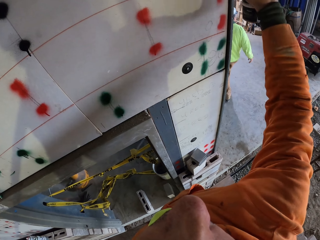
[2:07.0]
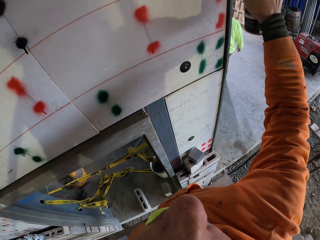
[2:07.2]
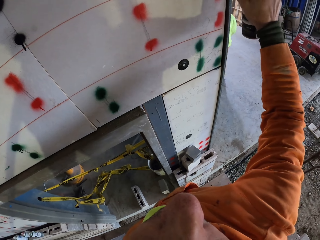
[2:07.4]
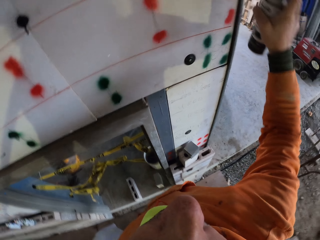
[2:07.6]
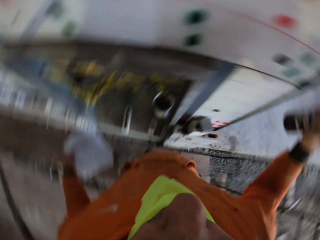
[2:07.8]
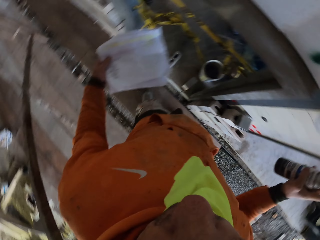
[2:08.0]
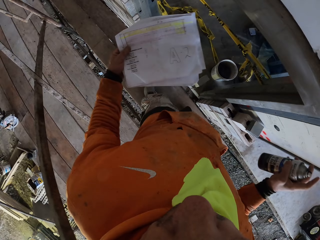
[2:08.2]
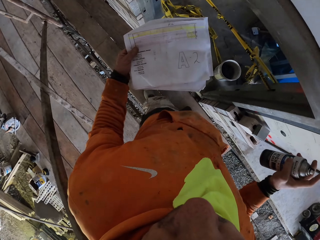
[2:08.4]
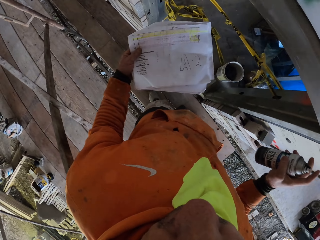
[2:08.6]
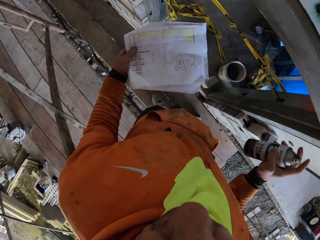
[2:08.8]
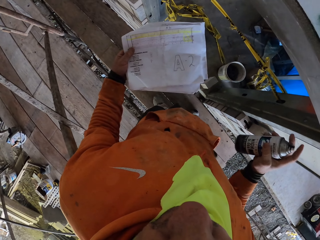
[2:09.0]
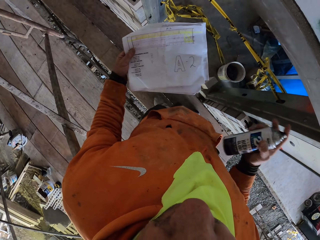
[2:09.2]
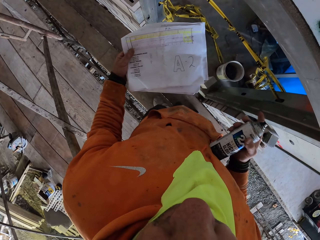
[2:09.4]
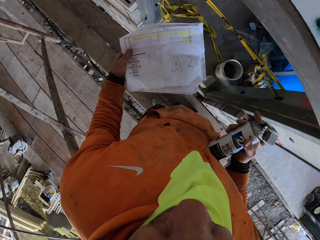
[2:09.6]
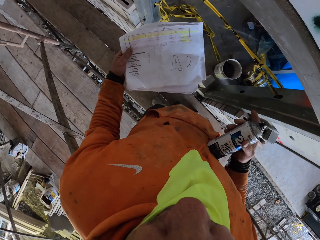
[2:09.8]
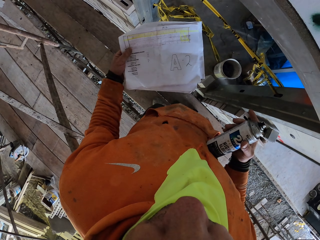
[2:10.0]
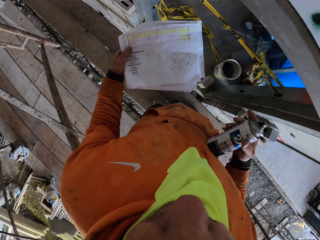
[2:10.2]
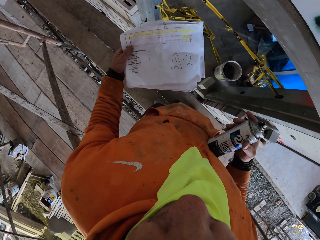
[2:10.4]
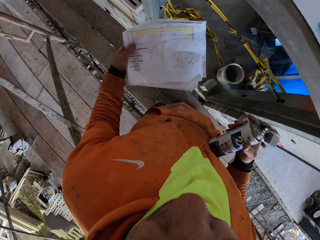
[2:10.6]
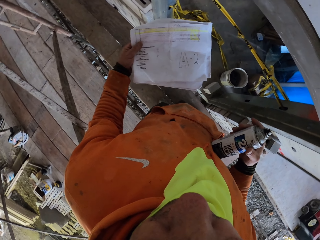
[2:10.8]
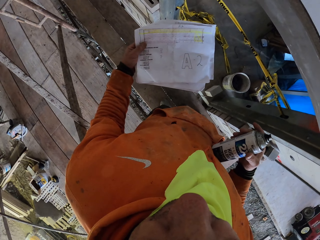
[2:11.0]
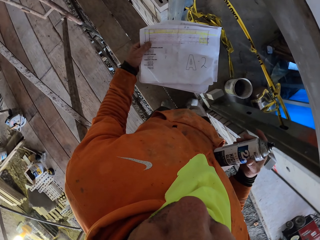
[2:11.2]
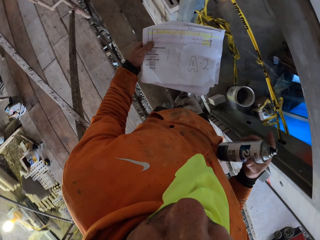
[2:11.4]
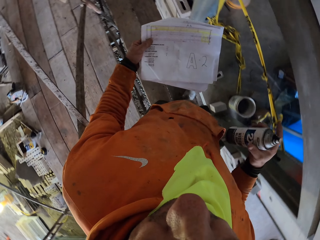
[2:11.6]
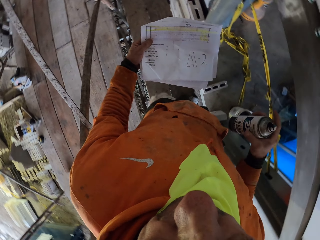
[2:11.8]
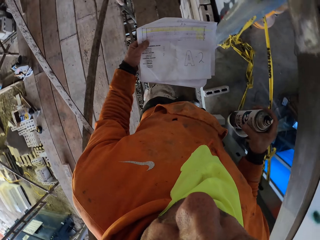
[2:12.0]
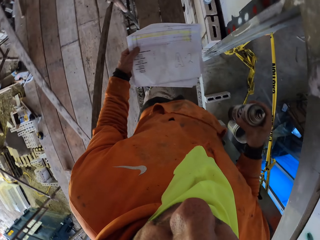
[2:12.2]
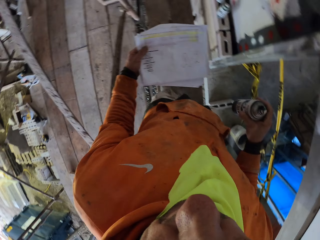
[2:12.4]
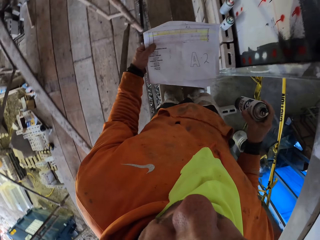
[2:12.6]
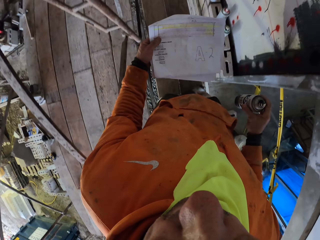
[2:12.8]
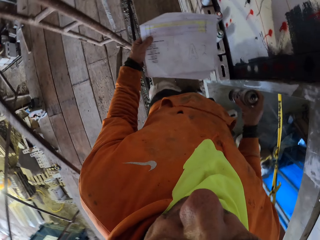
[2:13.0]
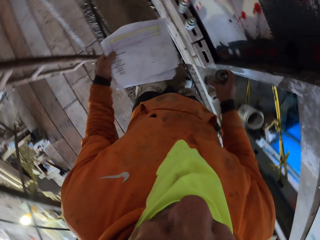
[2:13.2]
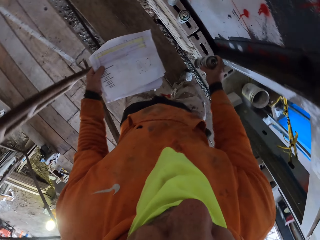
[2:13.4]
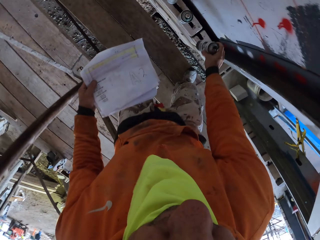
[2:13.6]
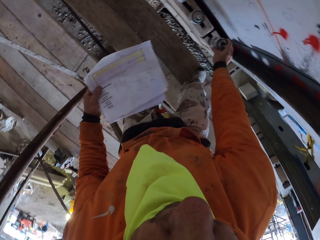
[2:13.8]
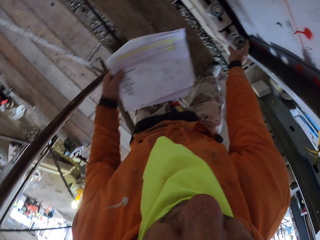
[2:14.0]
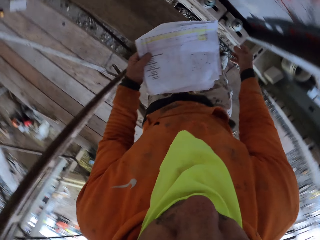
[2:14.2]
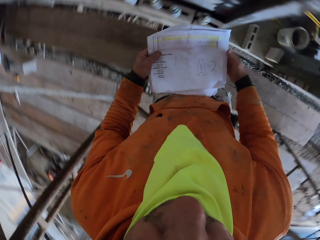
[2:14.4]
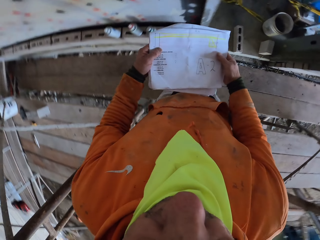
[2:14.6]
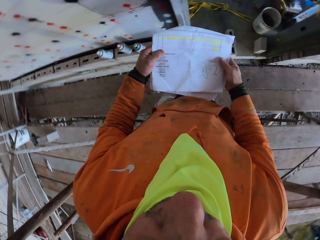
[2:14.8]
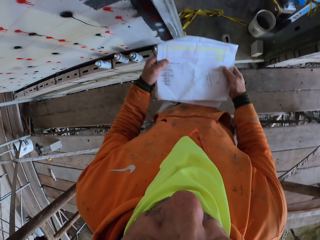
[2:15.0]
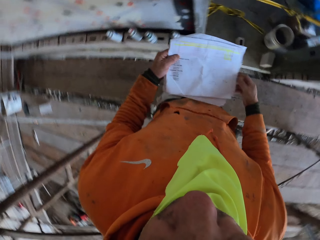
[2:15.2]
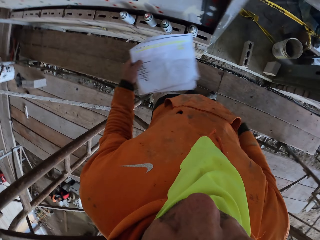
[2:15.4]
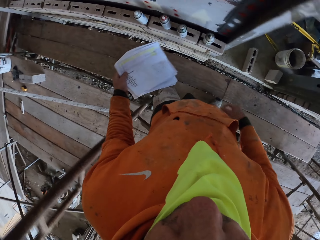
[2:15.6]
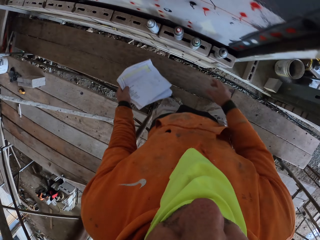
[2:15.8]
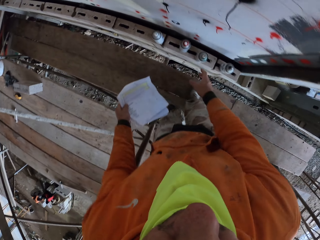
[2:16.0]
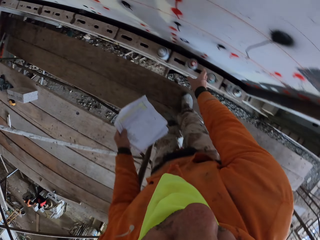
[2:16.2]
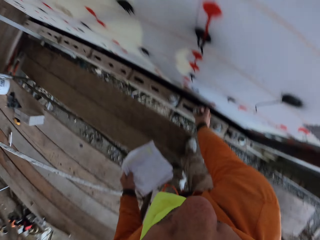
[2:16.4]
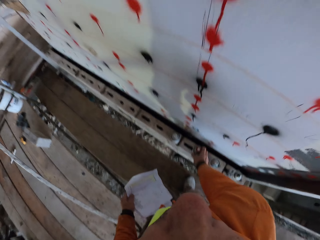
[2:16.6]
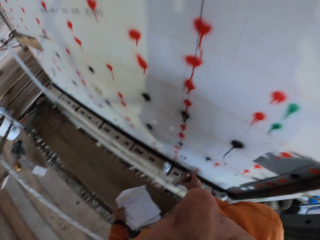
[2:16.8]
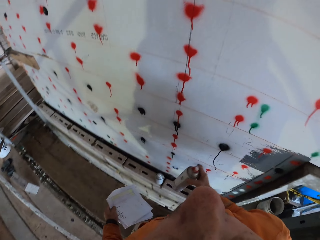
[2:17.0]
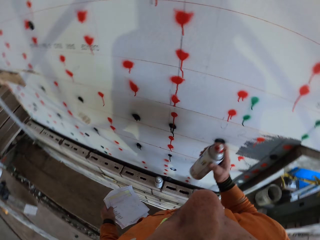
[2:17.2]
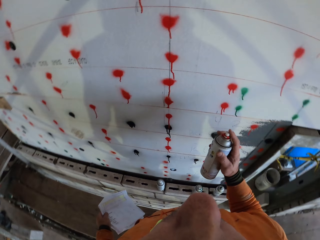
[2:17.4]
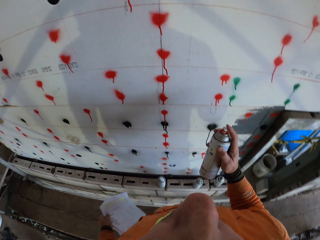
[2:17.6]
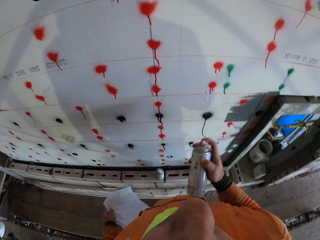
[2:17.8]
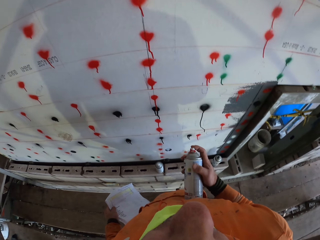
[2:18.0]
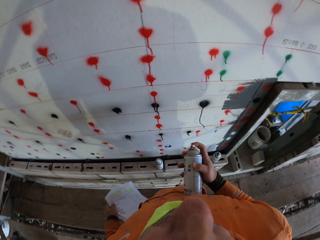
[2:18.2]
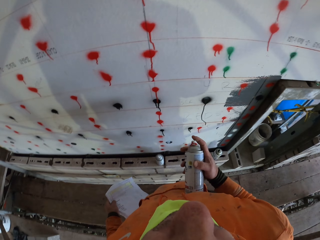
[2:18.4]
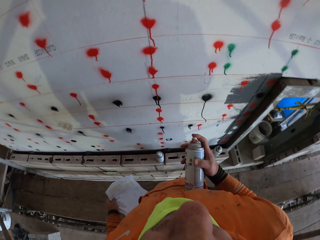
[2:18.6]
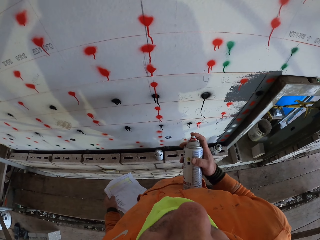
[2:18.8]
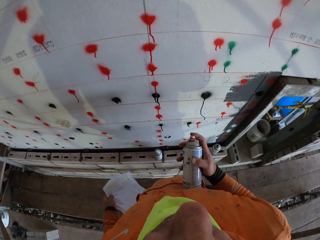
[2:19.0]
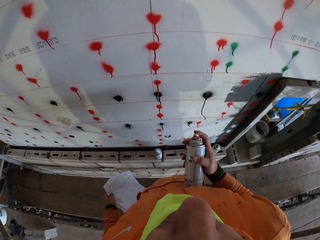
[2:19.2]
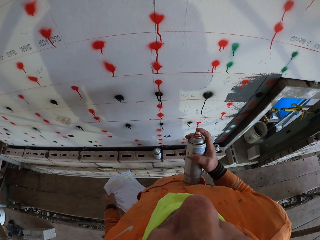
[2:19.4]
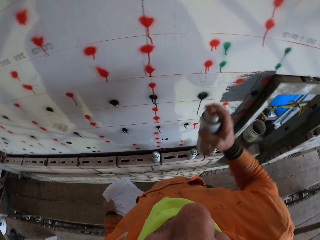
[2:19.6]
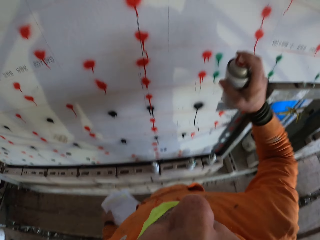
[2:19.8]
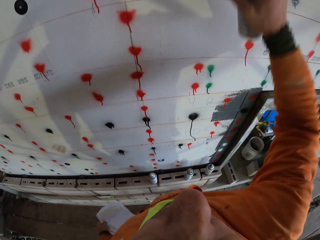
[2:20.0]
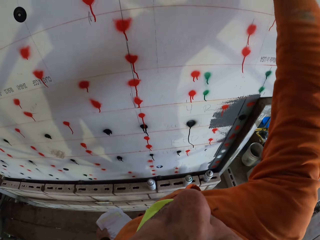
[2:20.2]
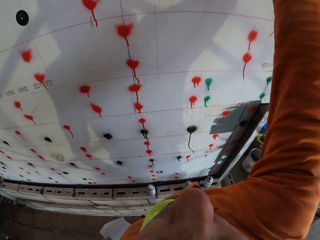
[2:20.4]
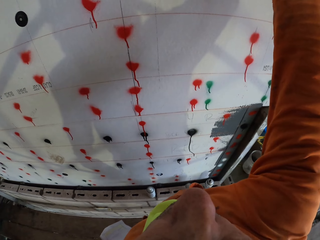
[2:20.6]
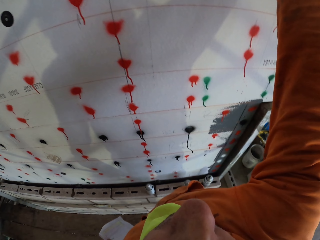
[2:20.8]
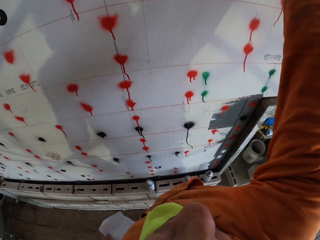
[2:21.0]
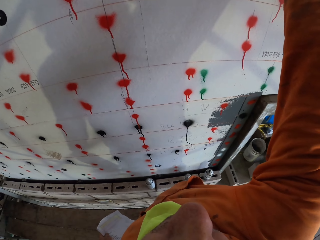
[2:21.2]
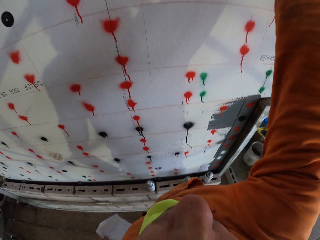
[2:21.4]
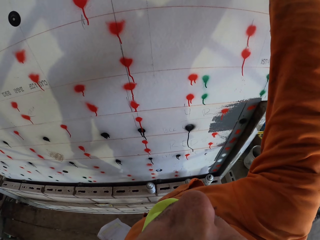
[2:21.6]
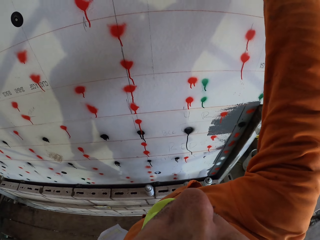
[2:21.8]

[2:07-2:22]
The camera wearer stares at the papers. He walks on the scaffolding. He places the bottle or spray on a hollow block. He holds the papers with both hands. He stares at the papers. He picks the bottle from the floor. He holds the papers with one hand. He touches his trouser. He presses the bottle. He applies high gloss paint on the wall with the spray.

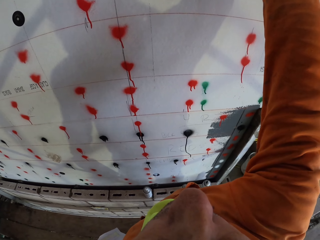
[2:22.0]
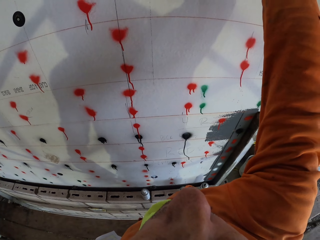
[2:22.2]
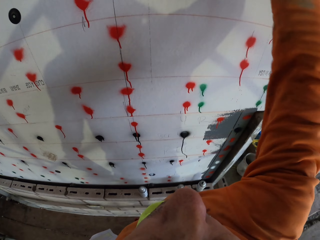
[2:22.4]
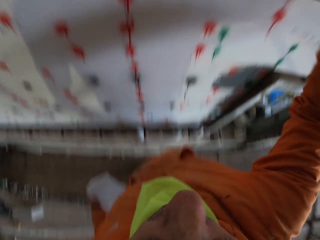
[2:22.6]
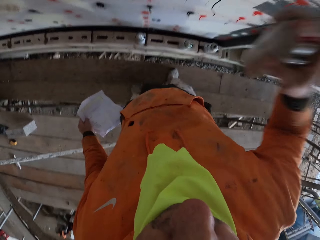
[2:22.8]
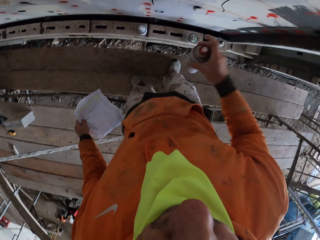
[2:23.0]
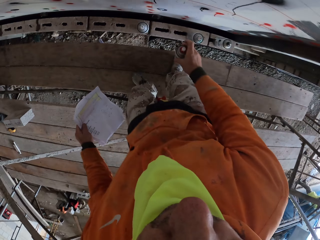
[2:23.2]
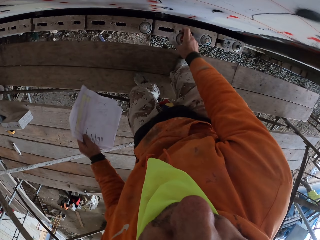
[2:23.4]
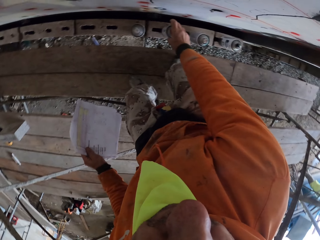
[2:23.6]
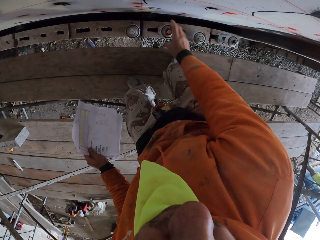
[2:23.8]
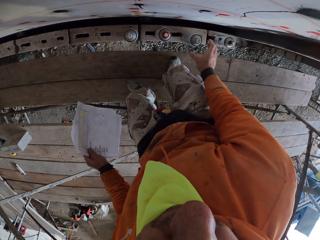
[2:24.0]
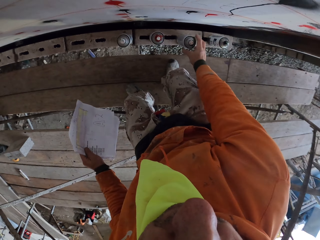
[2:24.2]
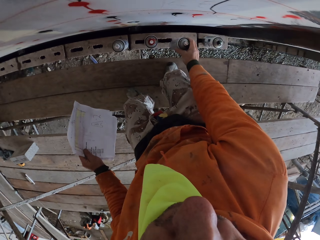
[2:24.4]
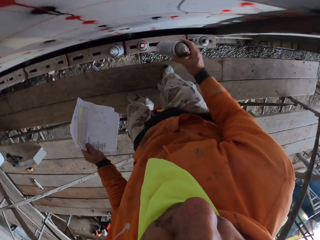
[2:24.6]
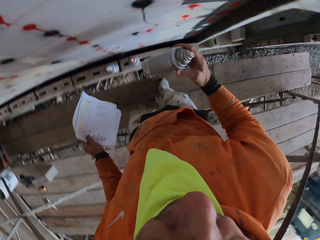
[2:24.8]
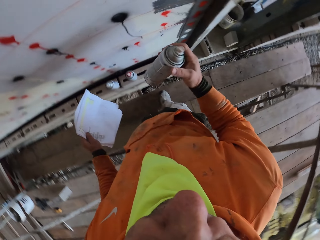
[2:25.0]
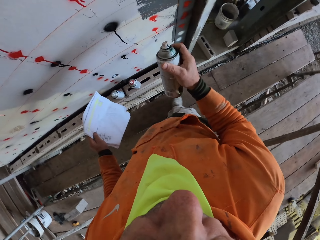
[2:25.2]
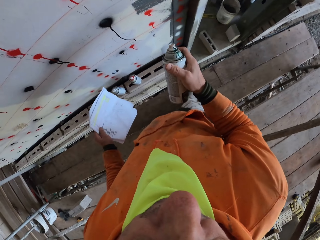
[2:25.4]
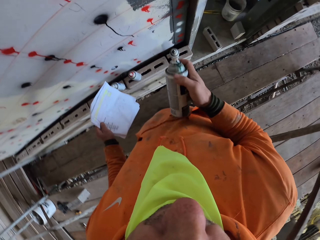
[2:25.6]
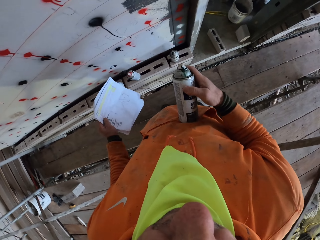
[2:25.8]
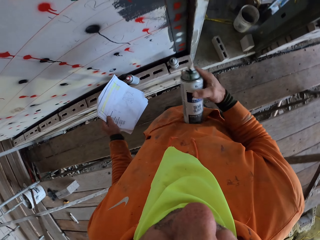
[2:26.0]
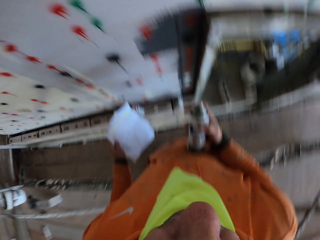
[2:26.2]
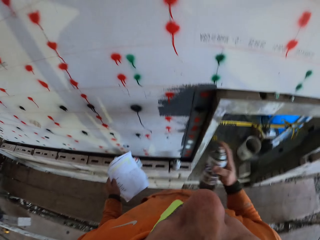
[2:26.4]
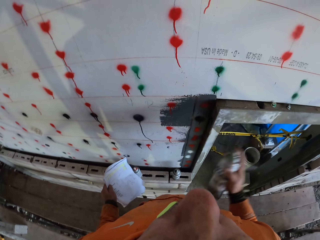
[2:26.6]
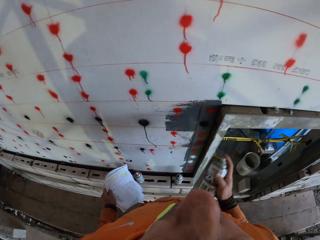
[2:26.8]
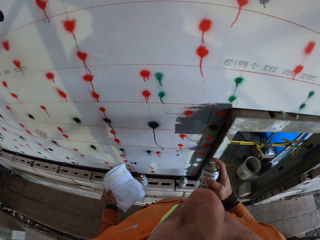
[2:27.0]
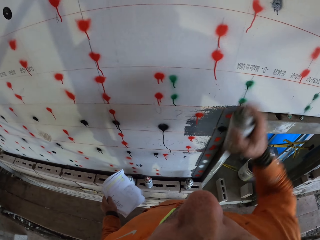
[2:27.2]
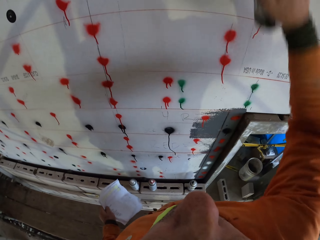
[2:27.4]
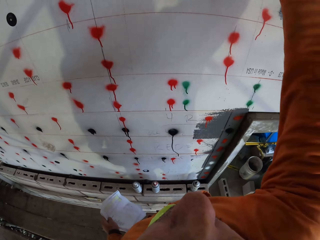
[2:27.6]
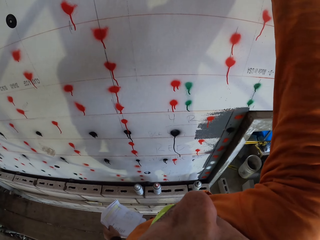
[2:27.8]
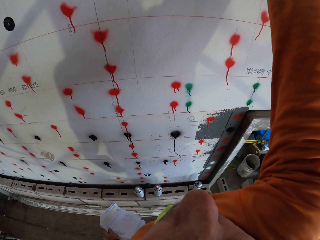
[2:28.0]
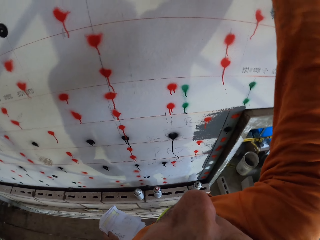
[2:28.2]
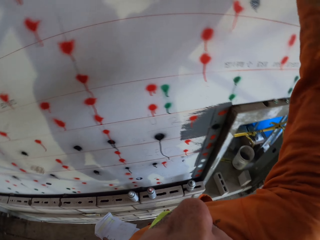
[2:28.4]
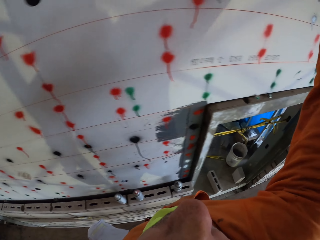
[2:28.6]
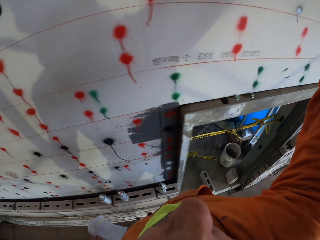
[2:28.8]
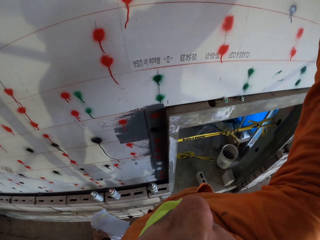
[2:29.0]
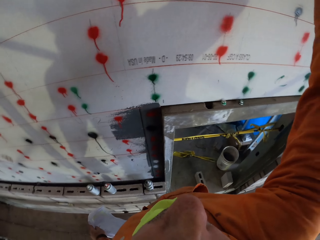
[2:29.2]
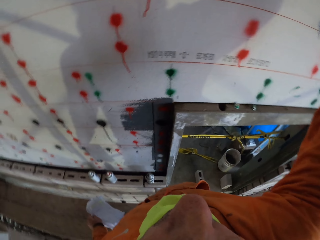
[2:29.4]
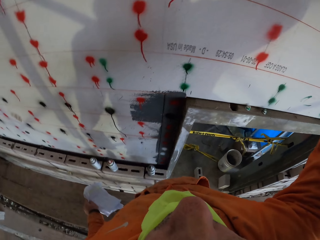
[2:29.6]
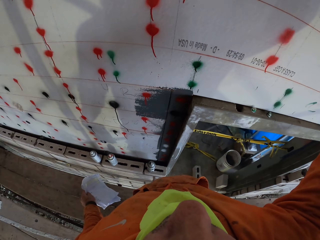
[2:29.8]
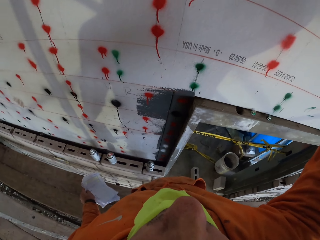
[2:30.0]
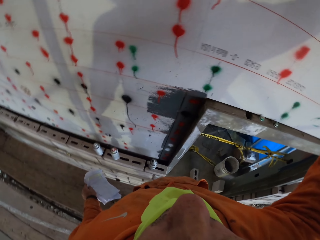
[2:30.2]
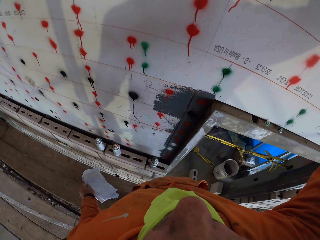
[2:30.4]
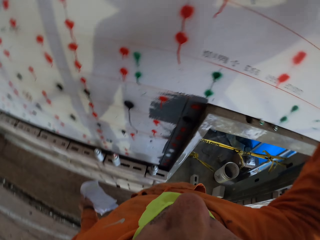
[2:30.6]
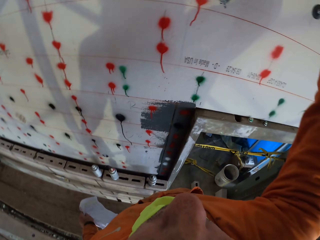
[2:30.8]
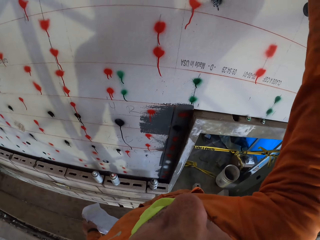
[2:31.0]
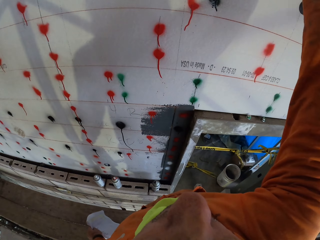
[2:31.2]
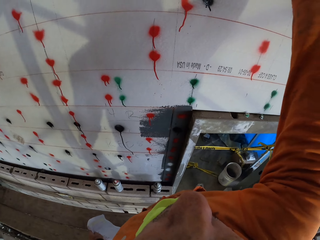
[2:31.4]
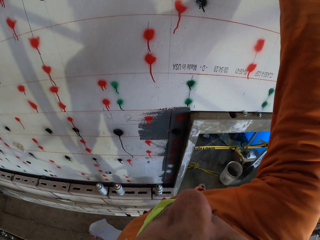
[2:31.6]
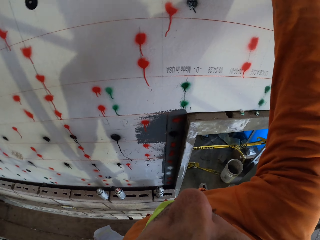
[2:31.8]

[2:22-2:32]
The camera wearer places the bottle or spray on the hollow block. They pick another bottle from the floor. They adjust the bottle in the hand. They shake the bottle. They apply high gloss paint on the wall with the spray.
